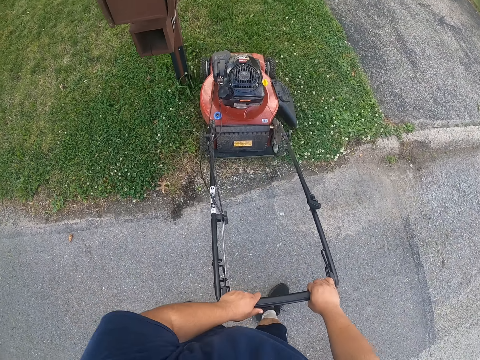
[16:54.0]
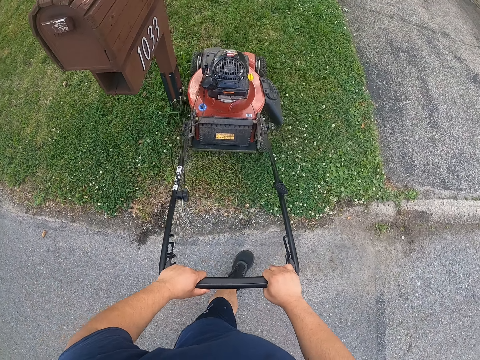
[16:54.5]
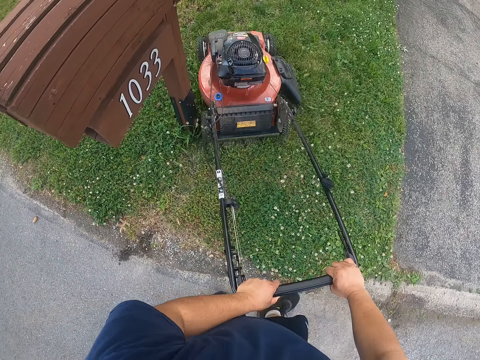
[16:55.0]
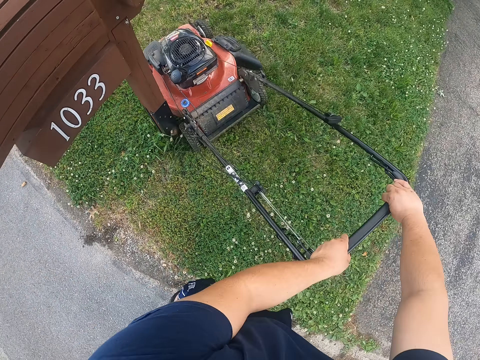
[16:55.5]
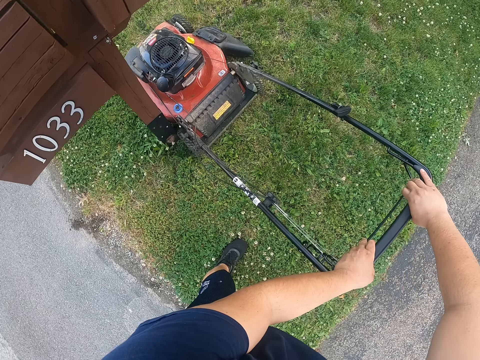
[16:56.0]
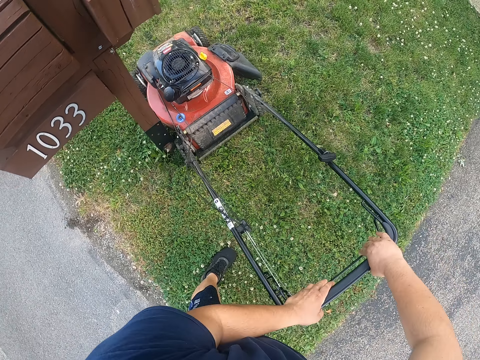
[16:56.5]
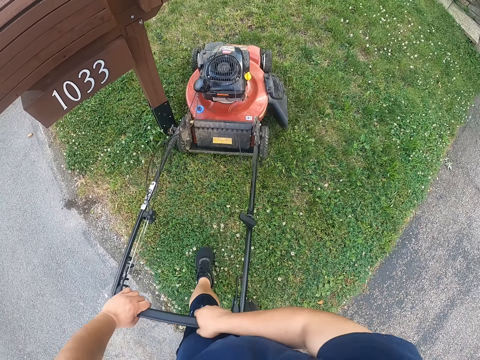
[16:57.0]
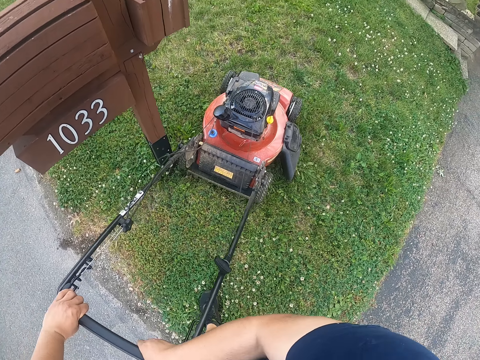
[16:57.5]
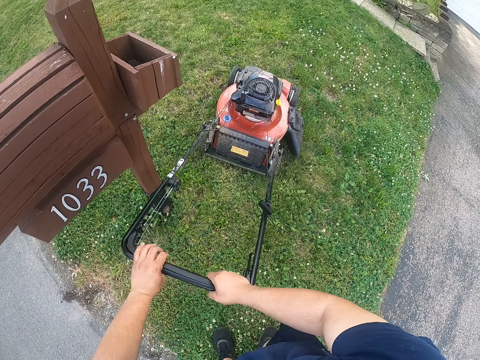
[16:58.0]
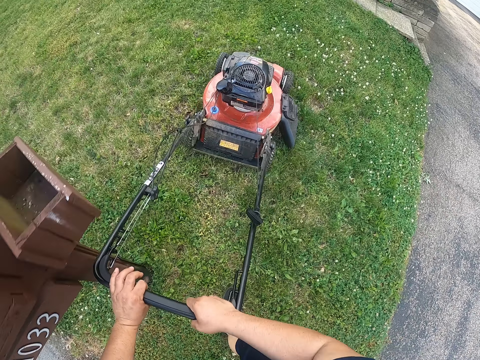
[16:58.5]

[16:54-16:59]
The camera wearer cuts the grasses with the lawn mower.

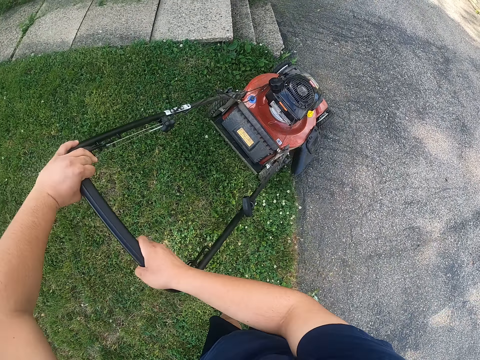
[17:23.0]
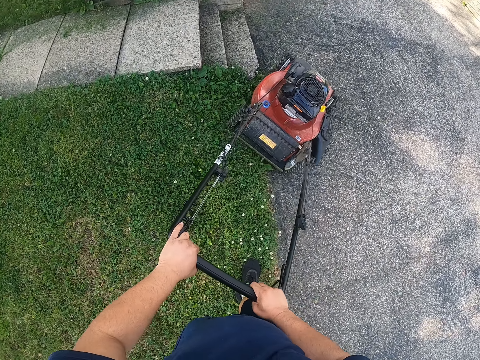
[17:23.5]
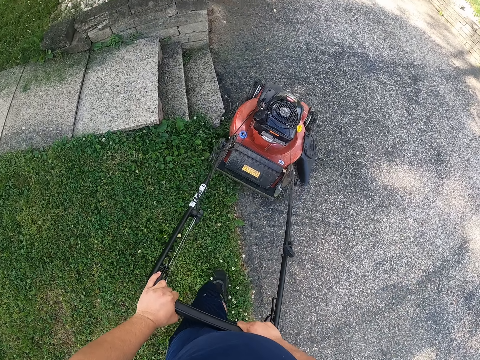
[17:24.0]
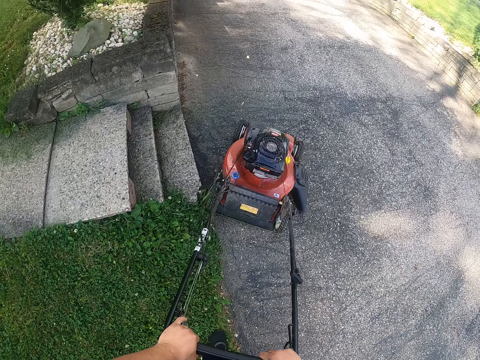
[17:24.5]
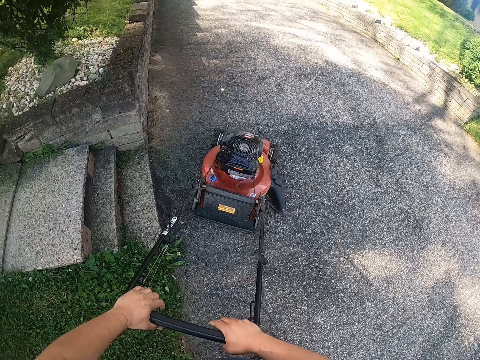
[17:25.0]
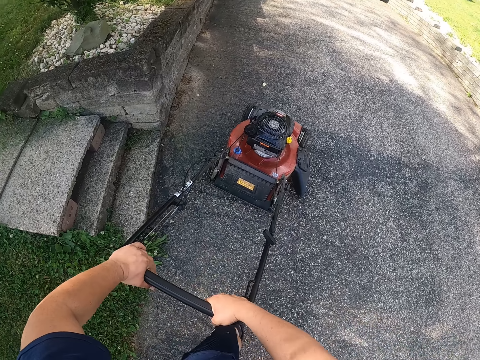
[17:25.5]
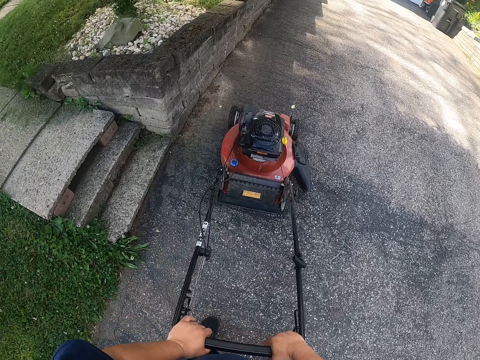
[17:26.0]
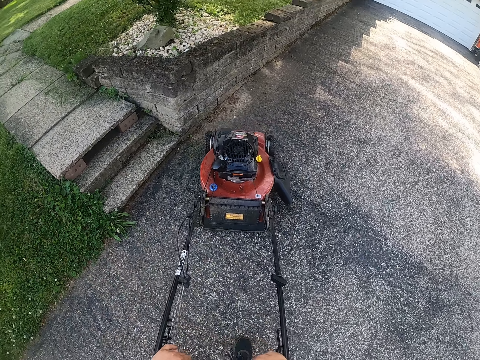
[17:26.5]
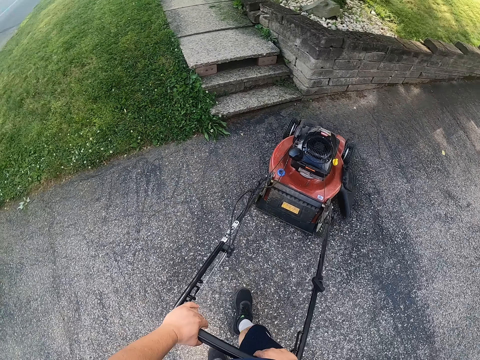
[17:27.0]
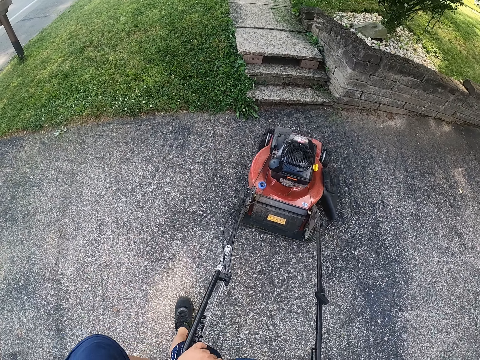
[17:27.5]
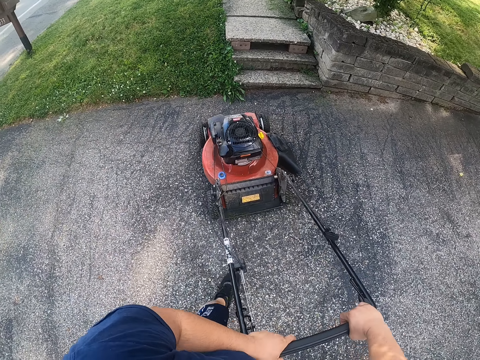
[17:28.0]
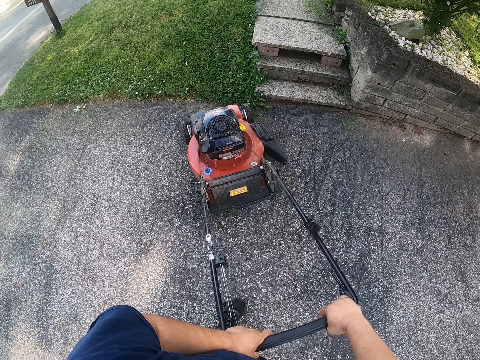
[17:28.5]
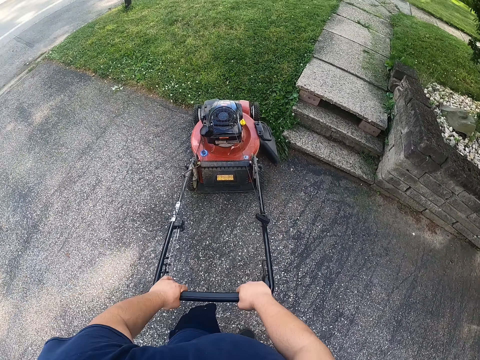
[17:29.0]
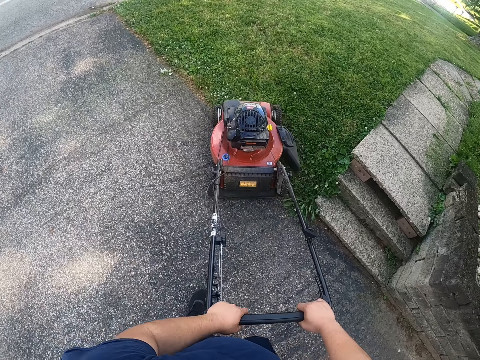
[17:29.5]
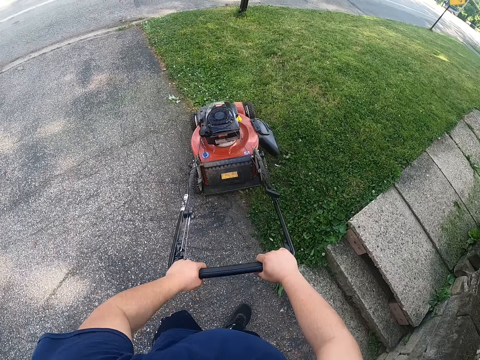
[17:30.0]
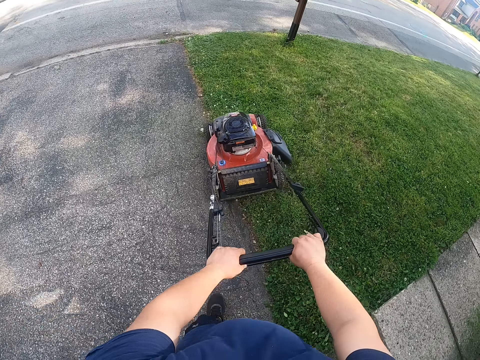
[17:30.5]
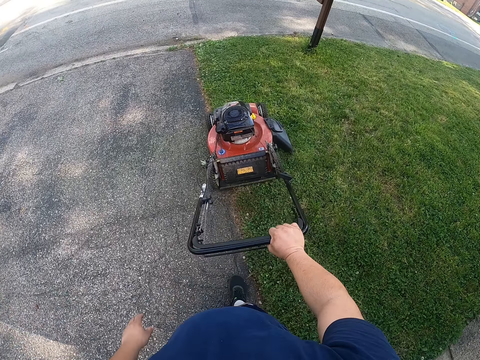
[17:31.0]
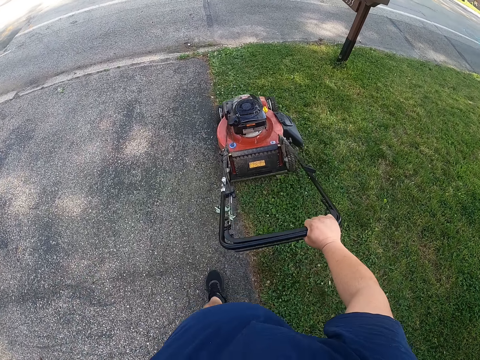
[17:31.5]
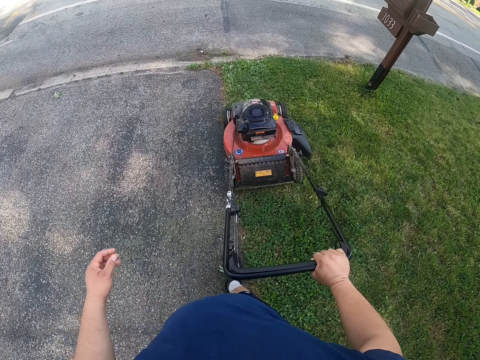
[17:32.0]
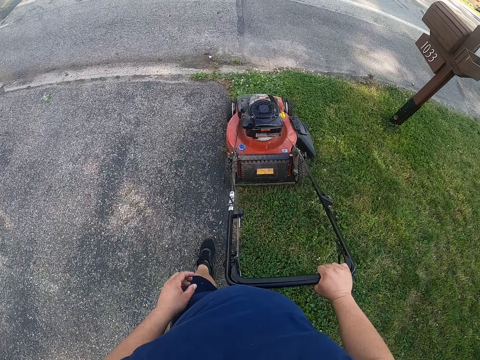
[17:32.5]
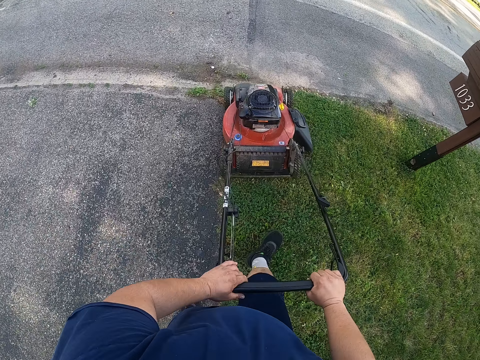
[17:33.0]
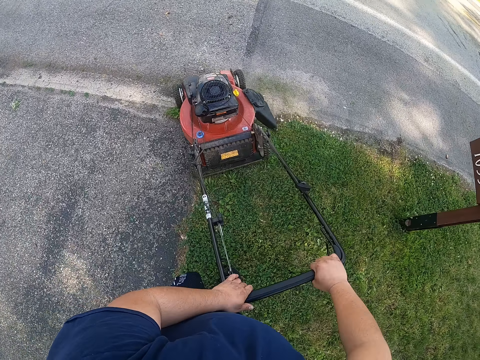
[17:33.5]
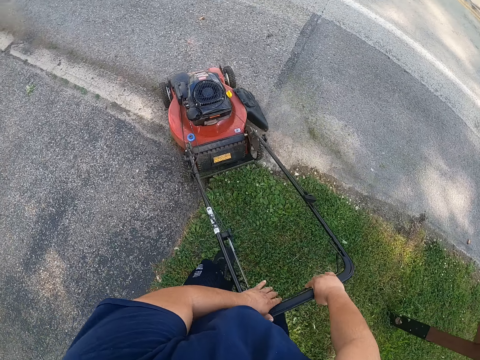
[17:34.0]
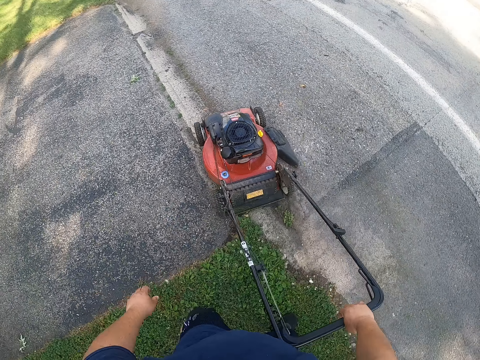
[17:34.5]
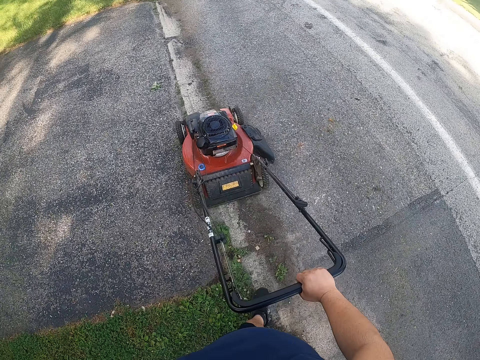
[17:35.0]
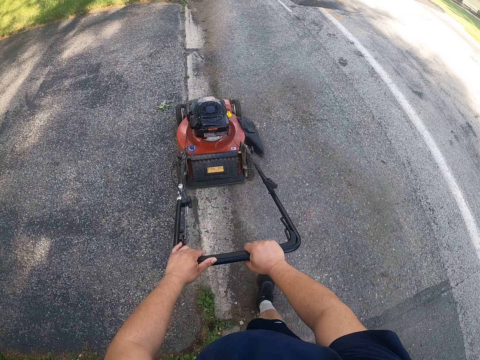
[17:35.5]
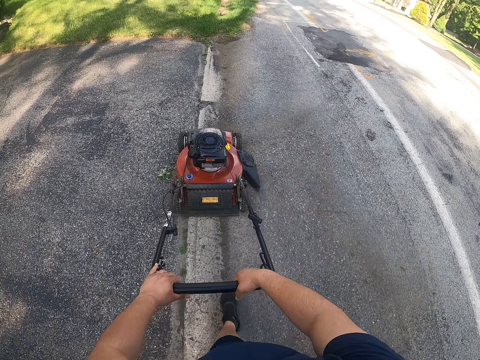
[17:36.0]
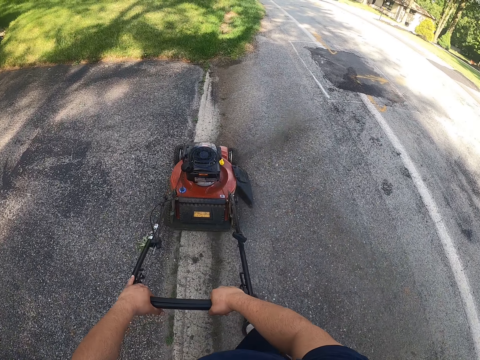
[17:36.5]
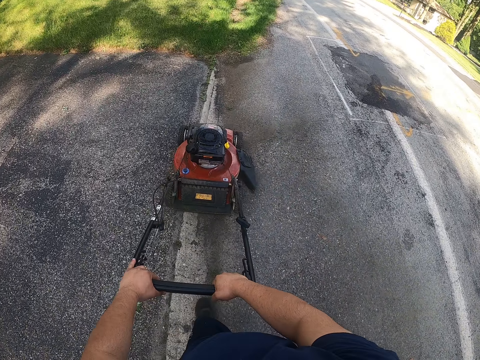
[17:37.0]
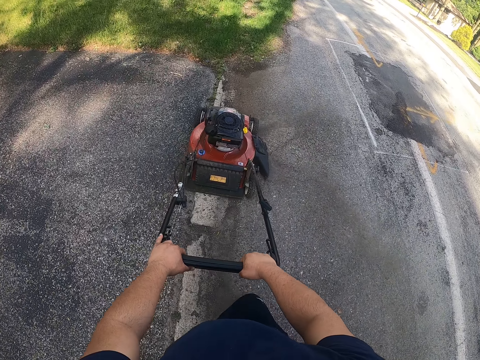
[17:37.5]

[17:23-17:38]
The camera wearer turns the lawn mower on the road. They cut the grasses with the lawn mower. They move the lawn mower on the road.

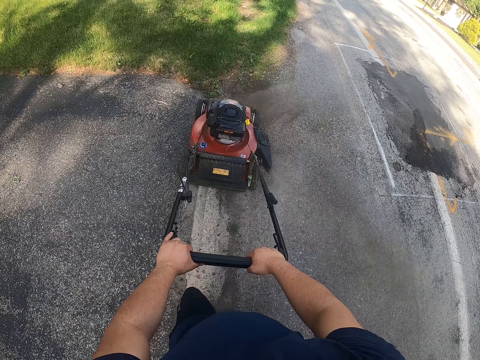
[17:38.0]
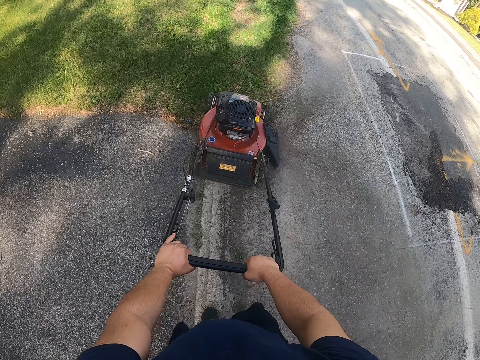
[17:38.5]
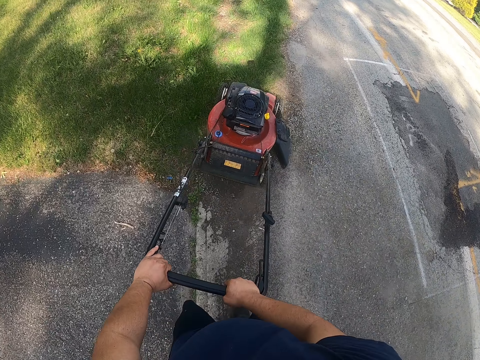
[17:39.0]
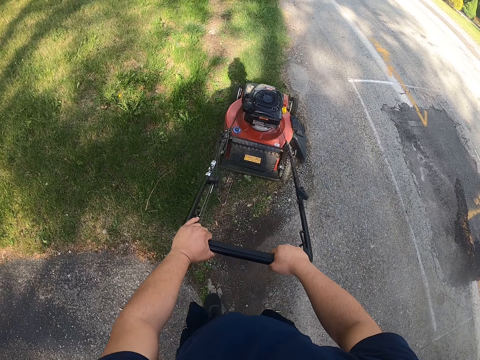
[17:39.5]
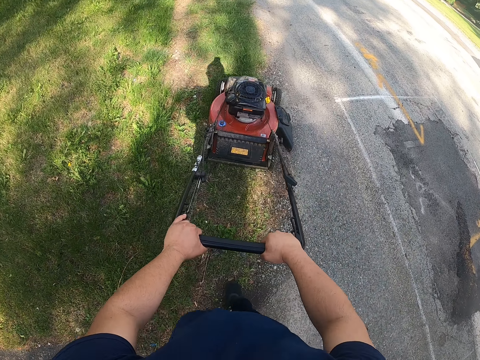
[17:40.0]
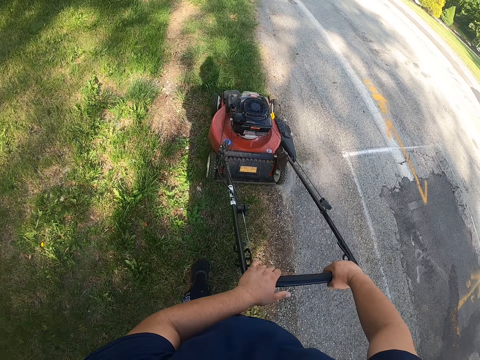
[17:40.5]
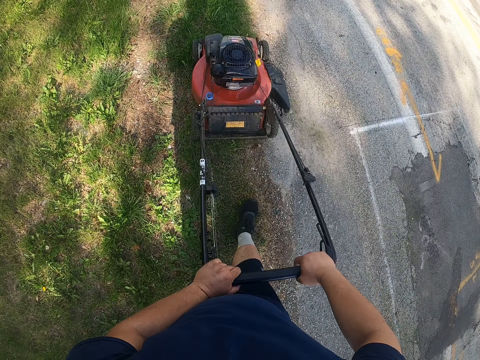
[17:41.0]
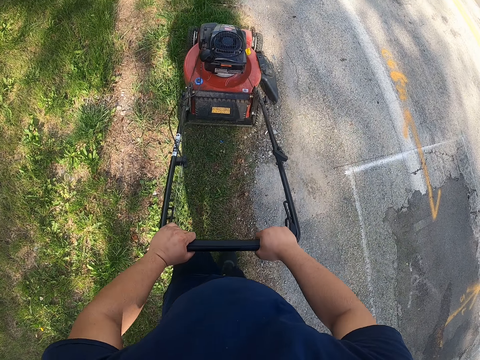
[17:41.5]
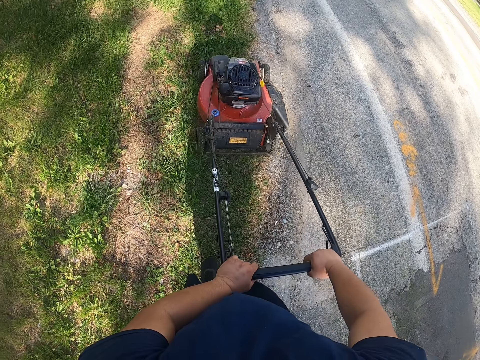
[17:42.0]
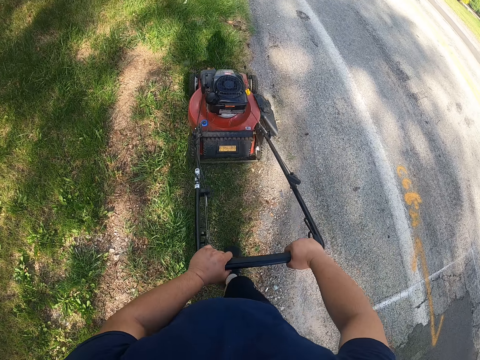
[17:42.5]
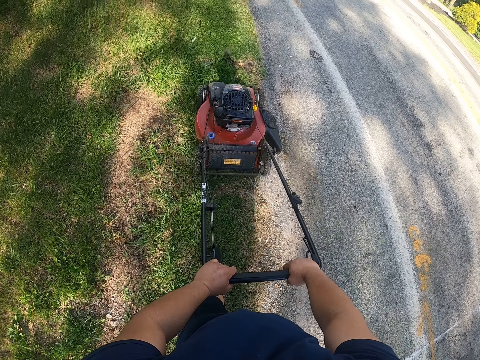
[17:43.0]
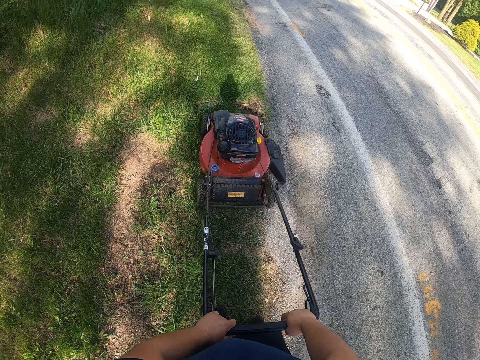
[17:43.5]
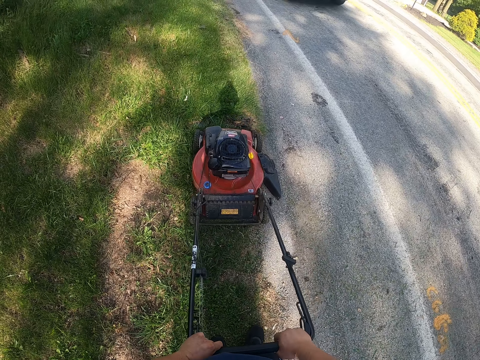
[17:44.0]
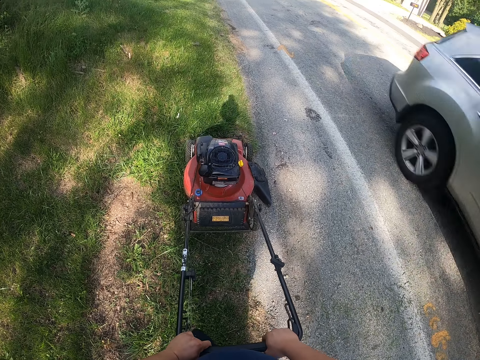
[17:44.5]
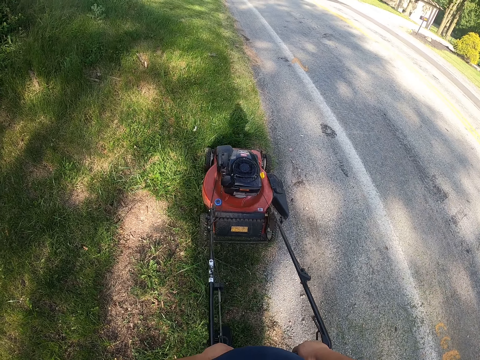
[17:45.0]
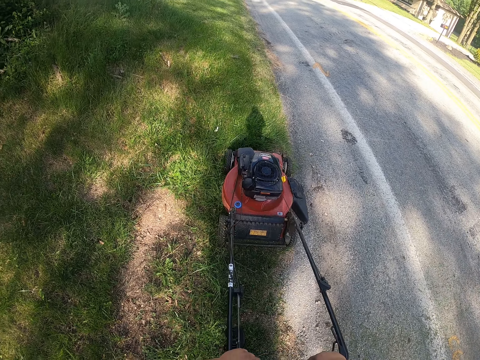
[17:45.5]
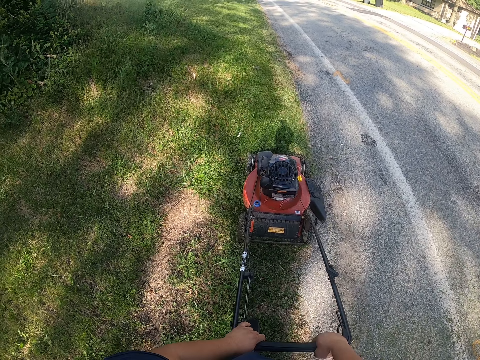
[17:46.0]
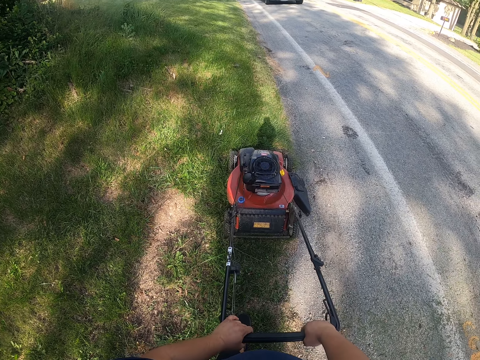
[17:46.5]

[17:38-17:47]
The camera wearer cuts the grasses with the lawn mower. They stop the lawn mower.
